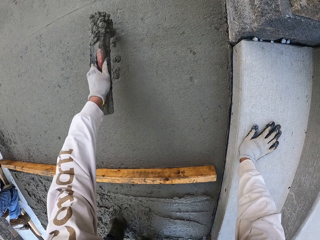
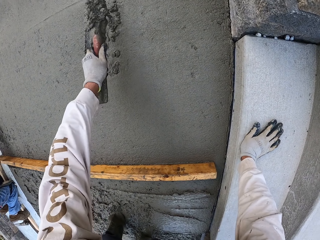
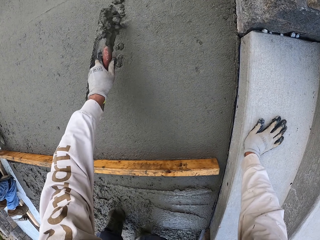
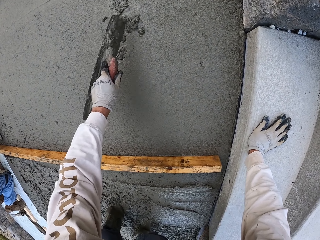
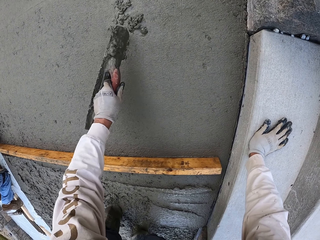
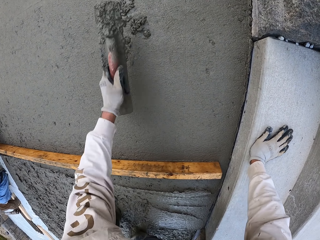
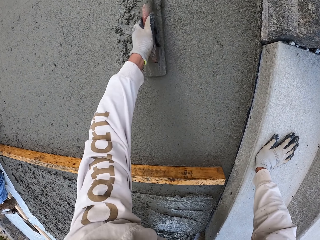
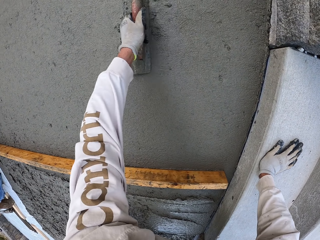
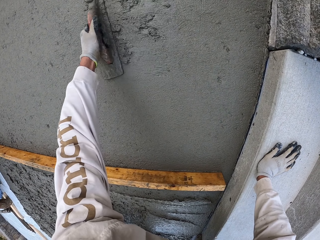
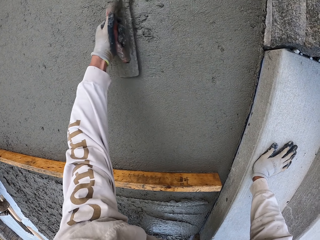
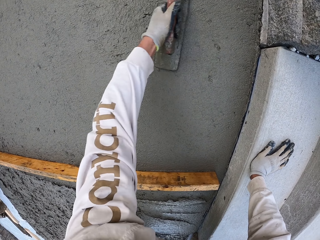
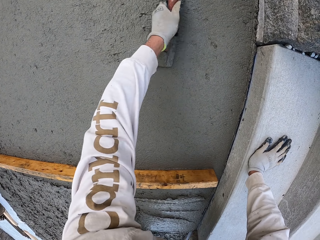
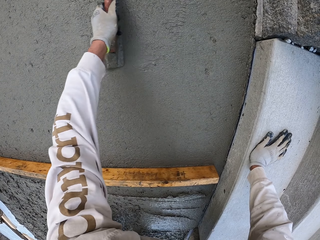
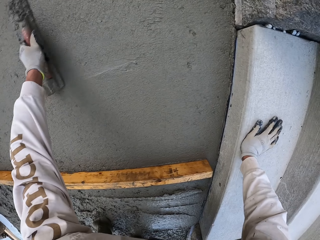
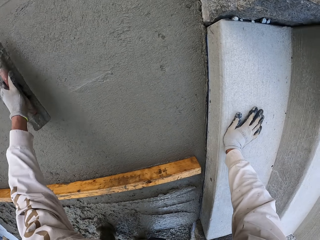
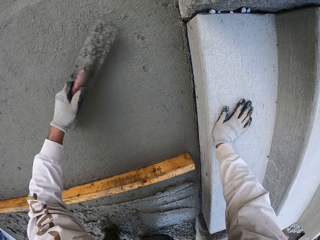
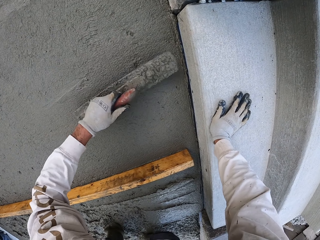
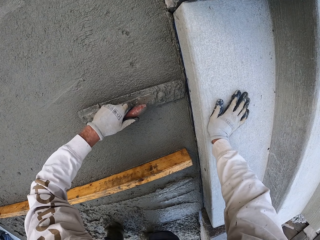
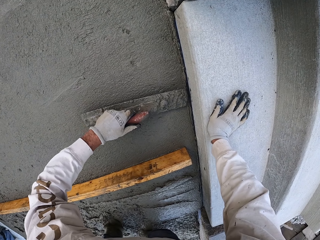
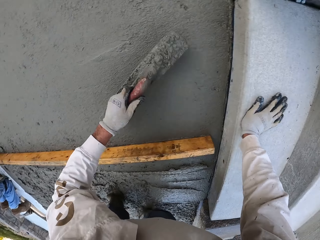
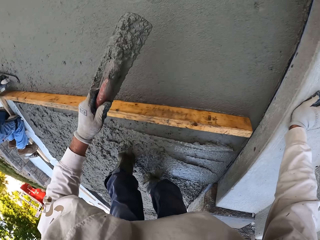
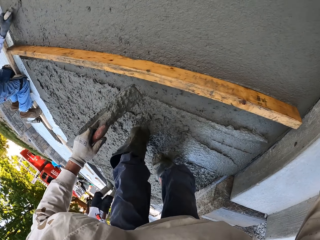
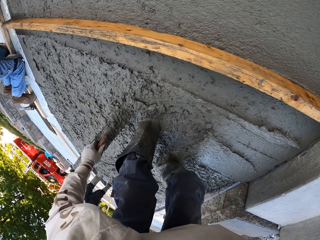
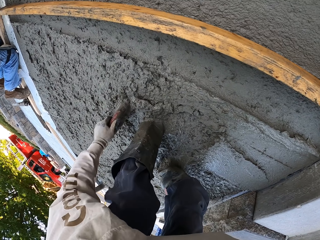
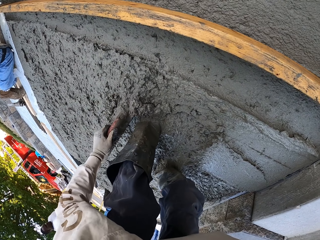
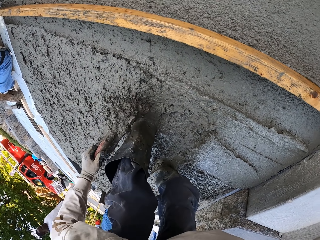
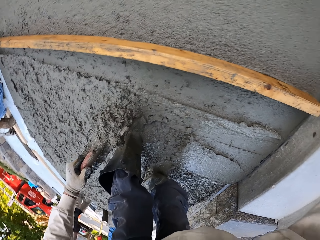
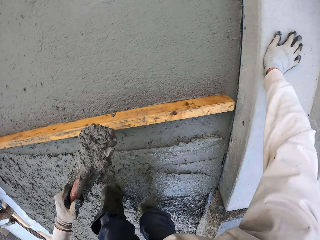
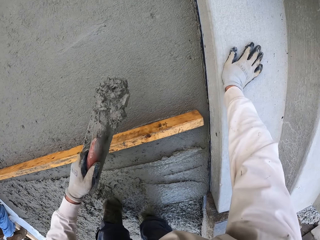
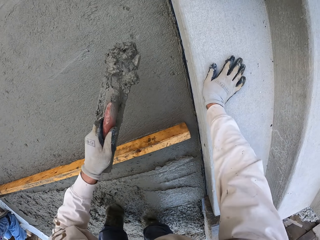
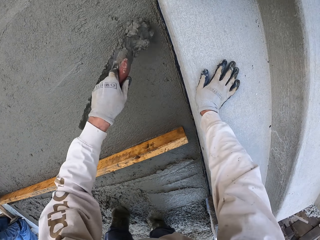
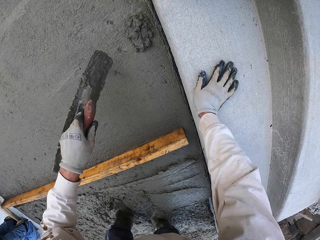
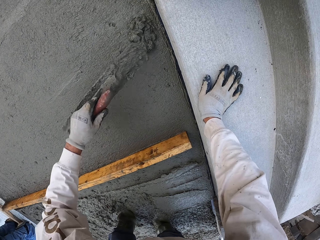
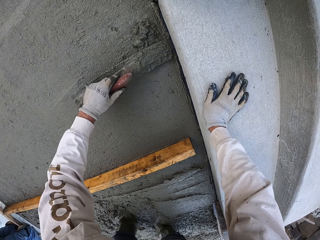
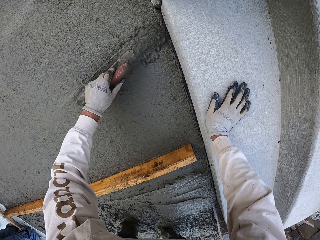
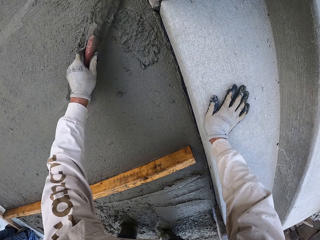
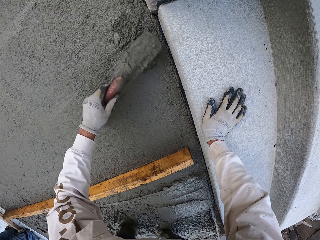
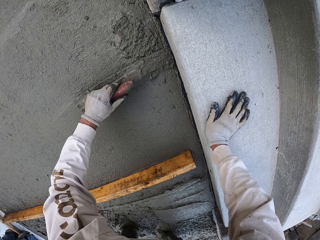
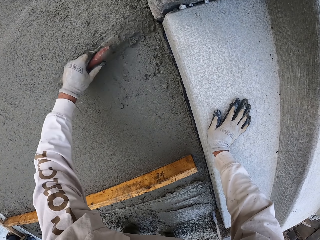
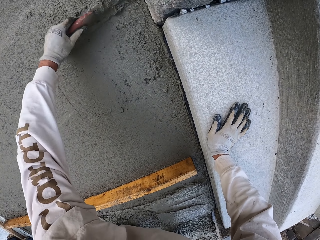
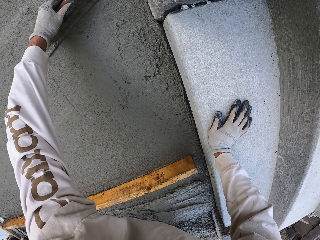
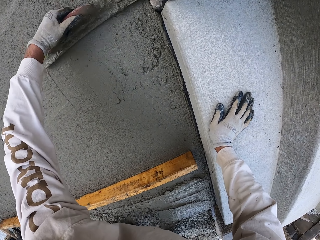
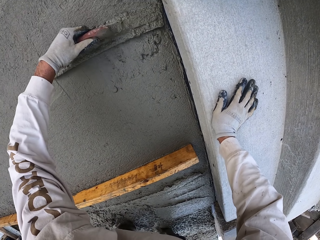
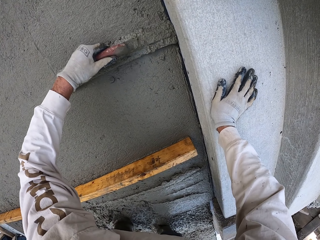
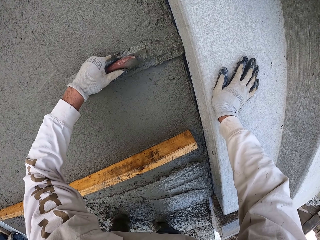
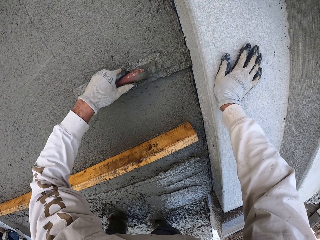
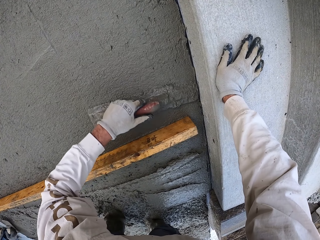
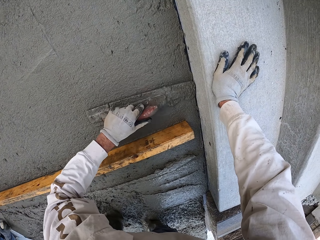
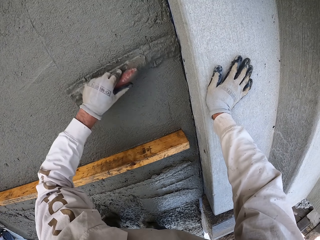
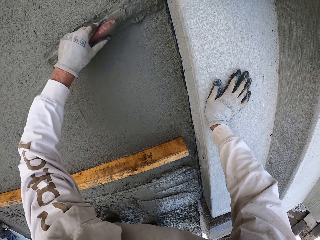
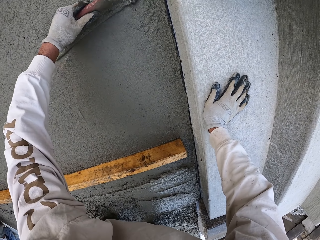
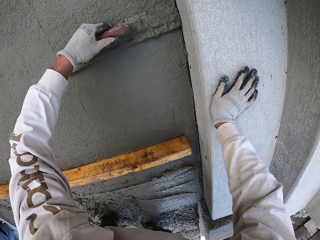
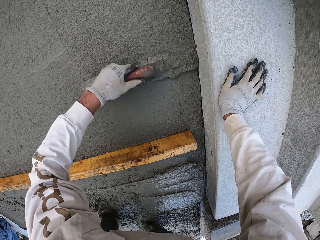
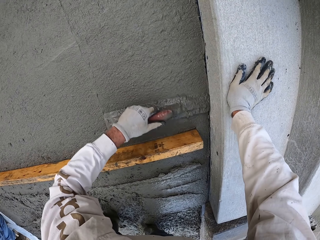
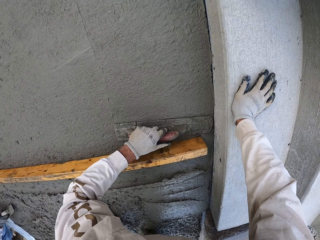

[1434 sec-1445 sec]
The camera wearer puts the concrete on the floor. They flatten the floor. They scoop the concrete. They put the concrete on the floor. They flatten the floor.

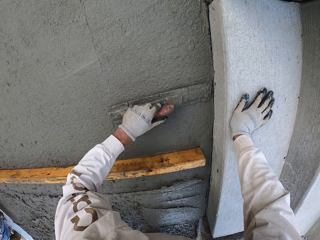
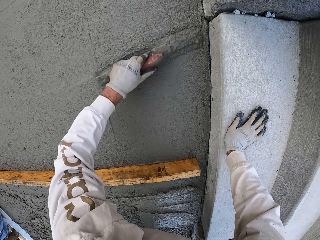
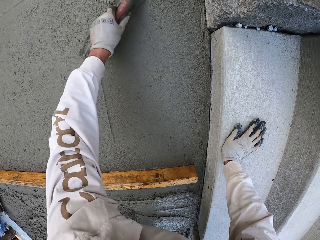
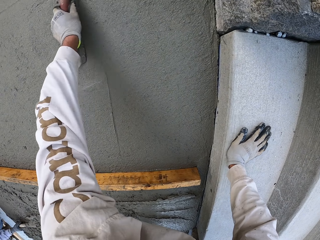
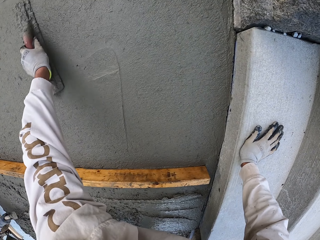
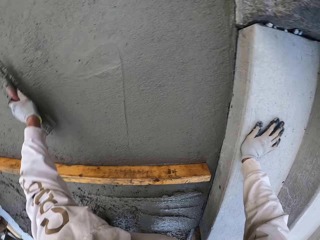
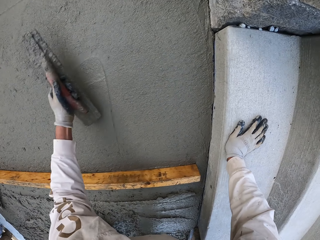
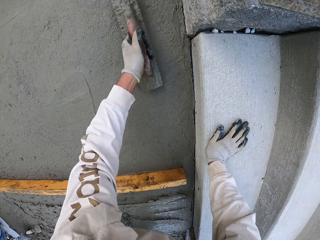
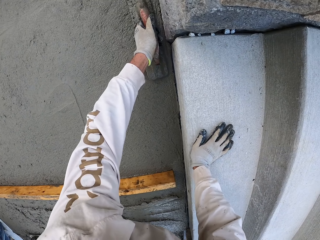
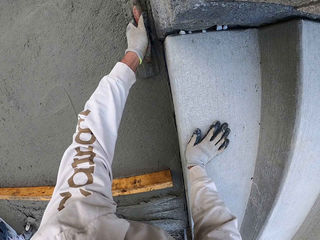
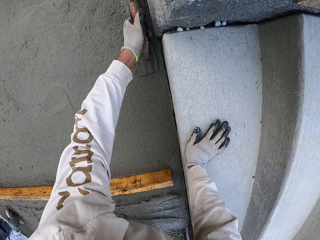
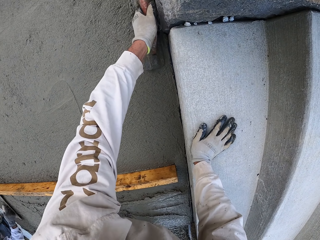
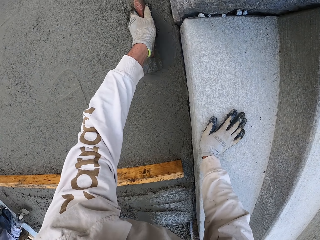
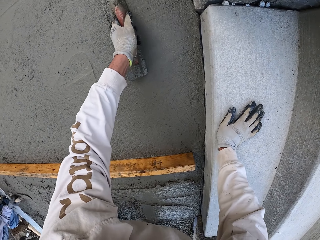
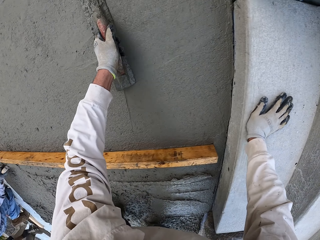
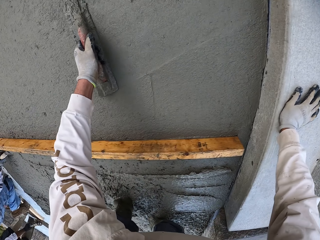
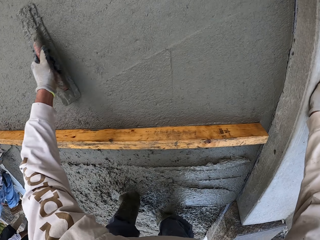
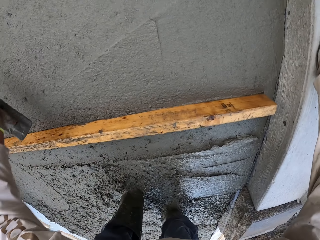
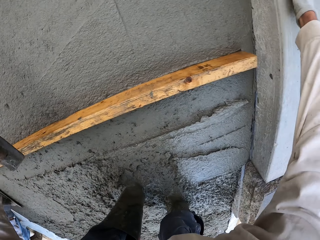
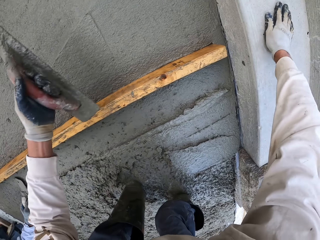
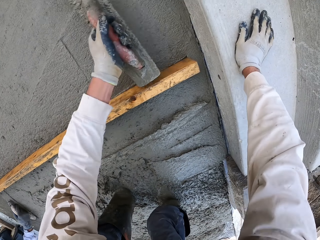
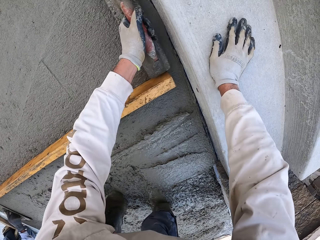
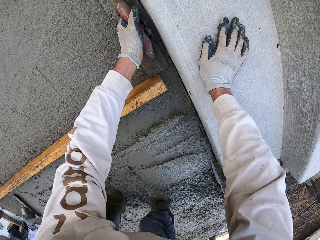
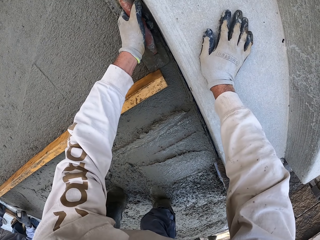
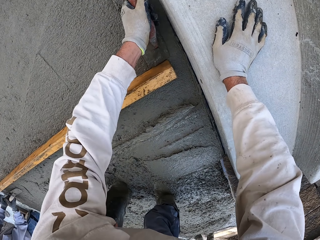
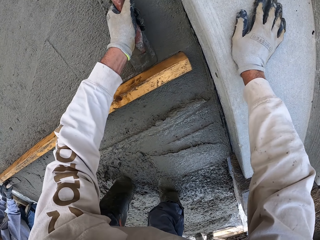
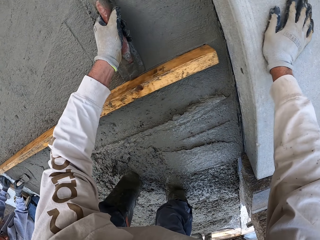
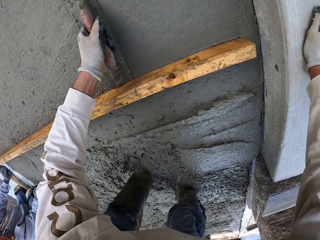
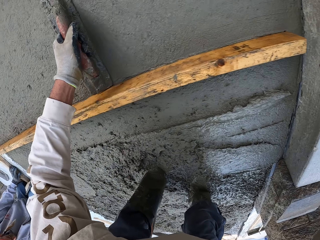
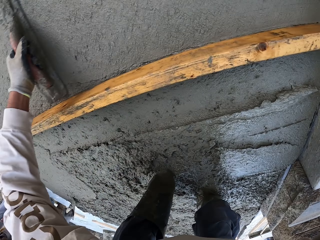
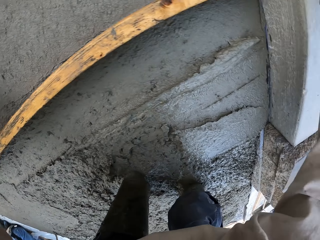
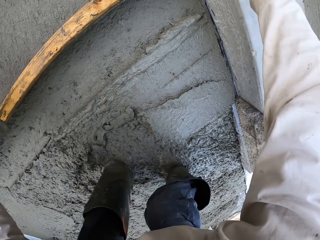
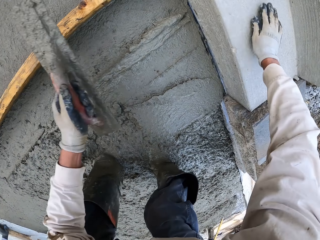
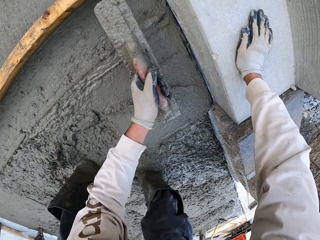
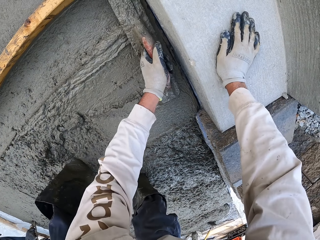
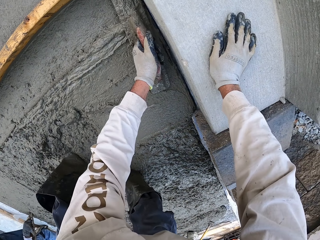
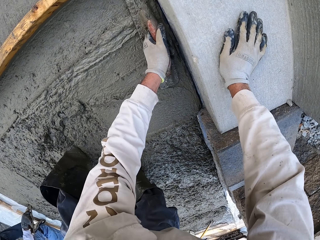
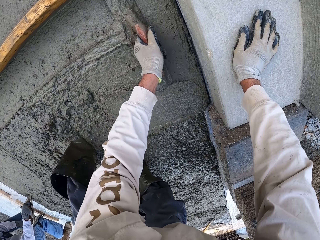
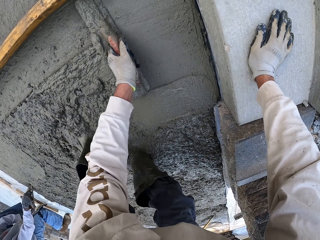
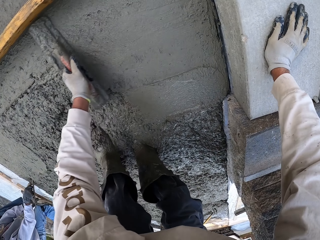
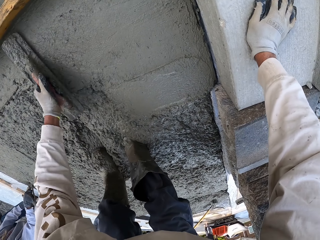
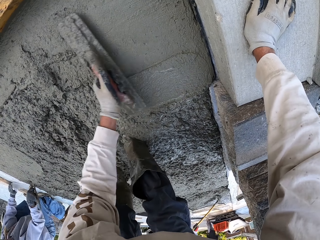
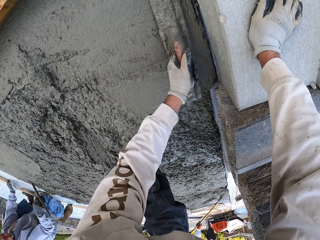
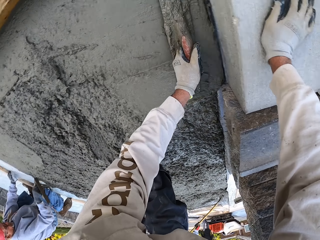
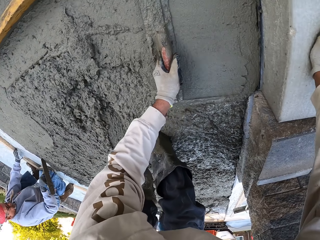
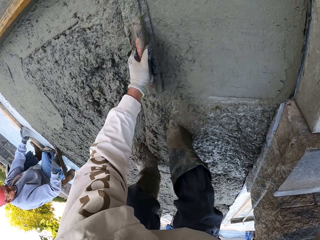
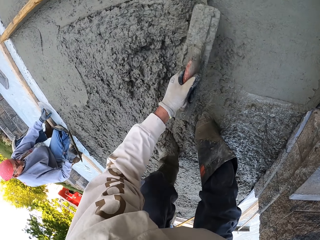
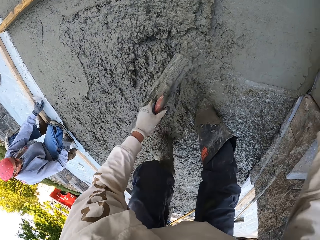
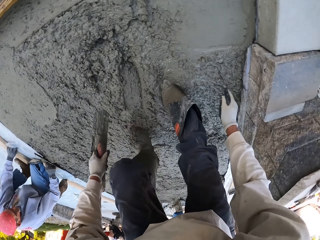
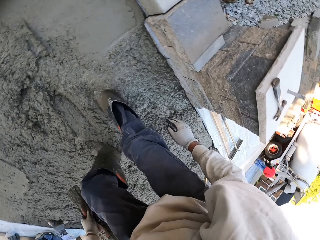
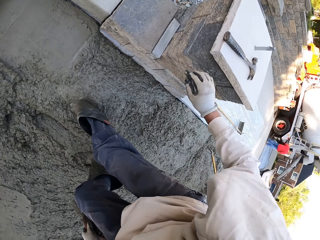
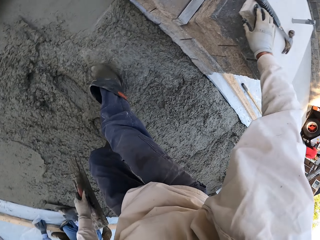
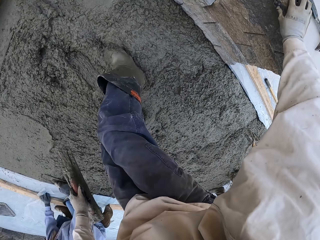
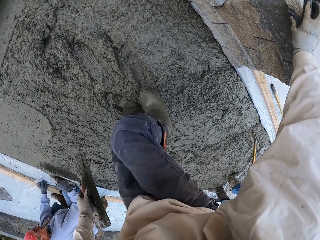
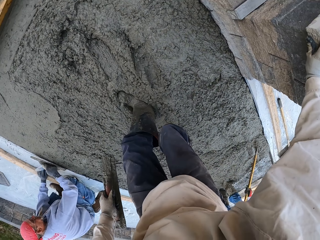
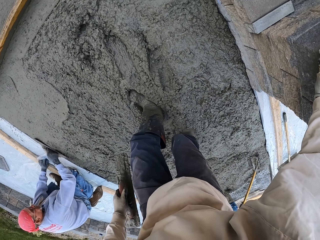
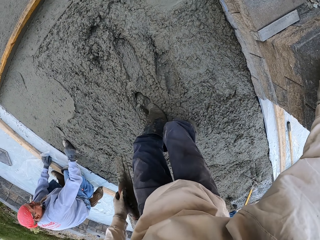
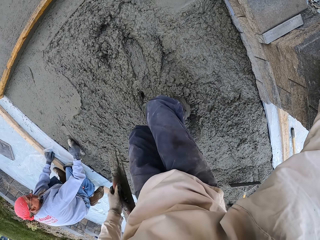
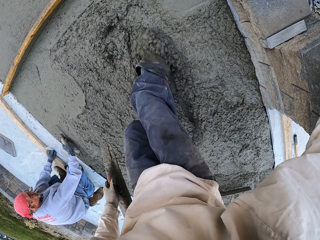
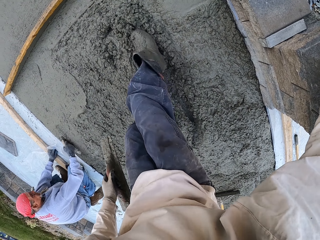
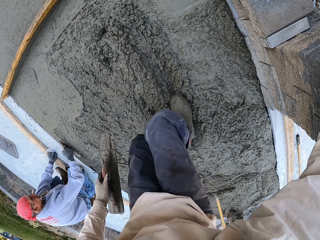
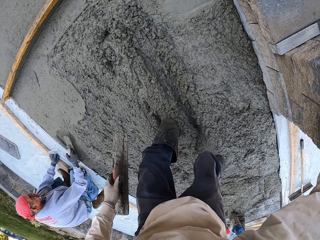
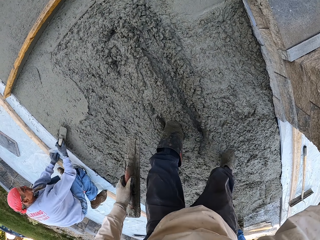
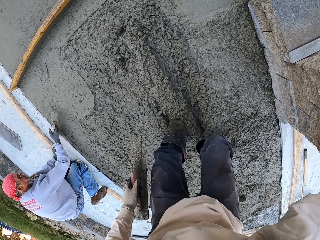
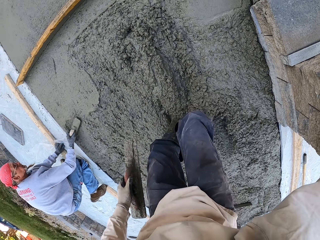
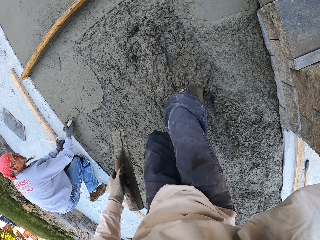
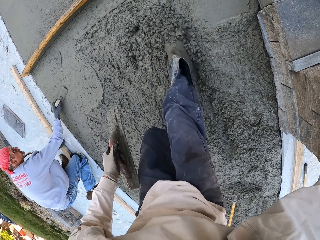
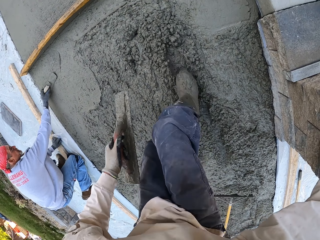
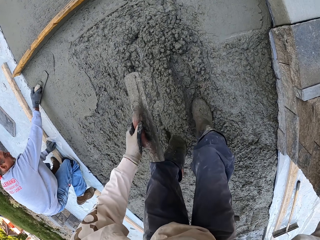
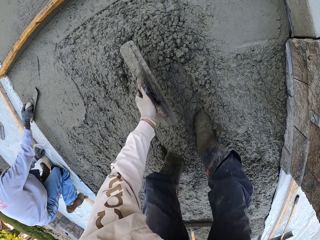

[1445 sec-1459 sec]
The camera wearer flattens the floor. A man flattens the floor. The man flattens the floor again. The camera wearer touches the wall. The man flattens the floor. The camera wearer pushes the concrete with the leg.
